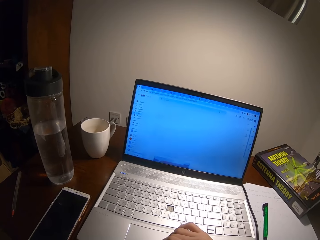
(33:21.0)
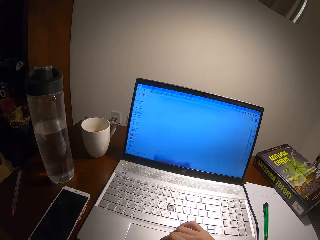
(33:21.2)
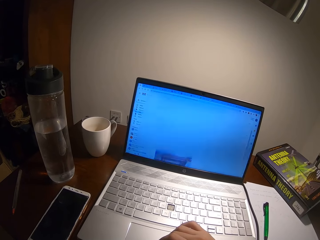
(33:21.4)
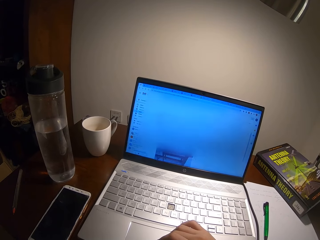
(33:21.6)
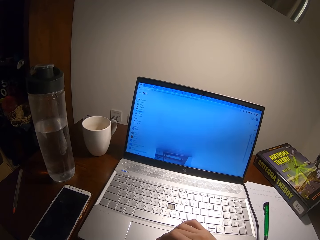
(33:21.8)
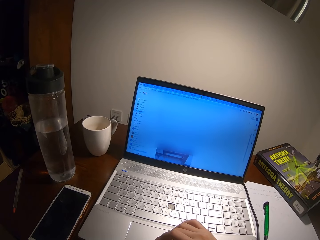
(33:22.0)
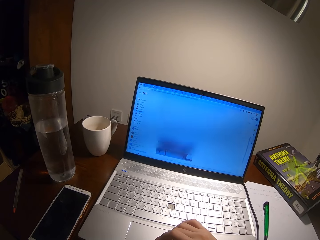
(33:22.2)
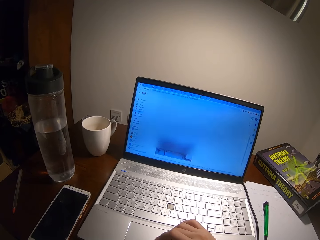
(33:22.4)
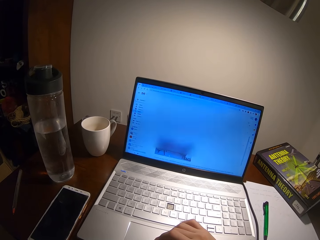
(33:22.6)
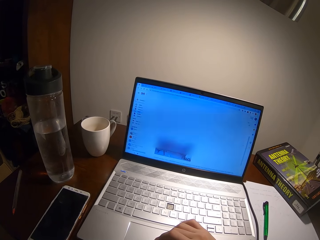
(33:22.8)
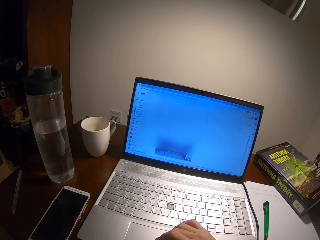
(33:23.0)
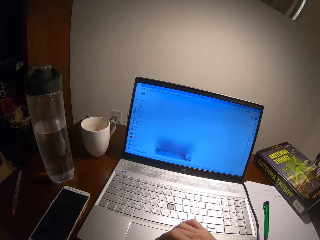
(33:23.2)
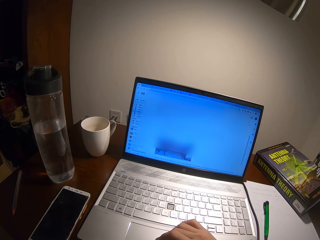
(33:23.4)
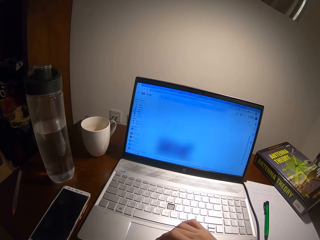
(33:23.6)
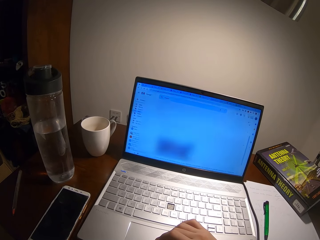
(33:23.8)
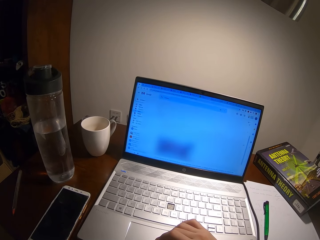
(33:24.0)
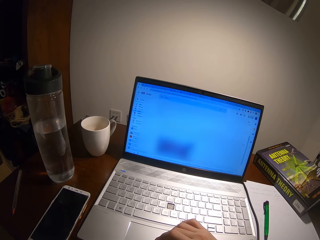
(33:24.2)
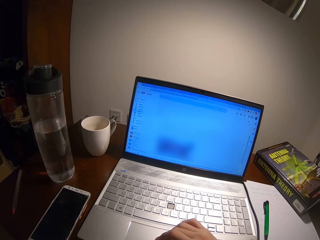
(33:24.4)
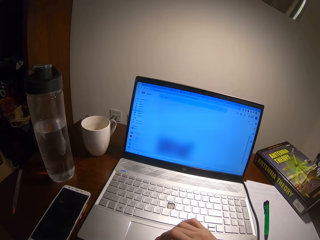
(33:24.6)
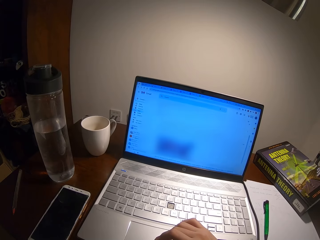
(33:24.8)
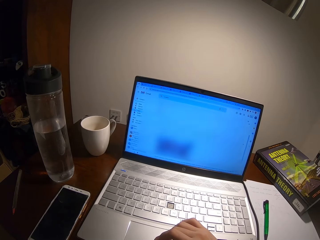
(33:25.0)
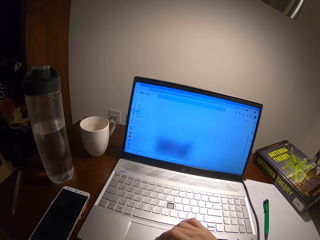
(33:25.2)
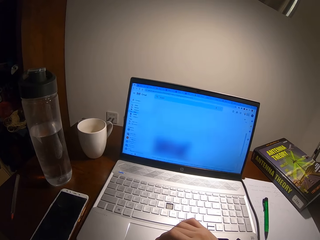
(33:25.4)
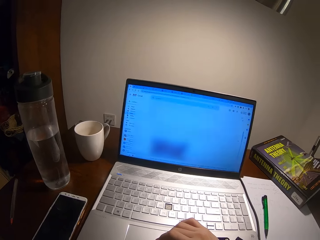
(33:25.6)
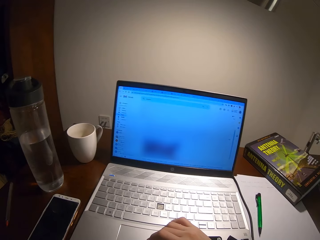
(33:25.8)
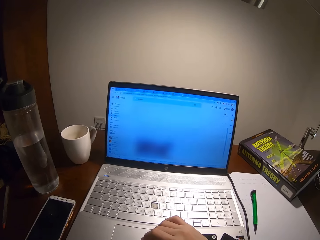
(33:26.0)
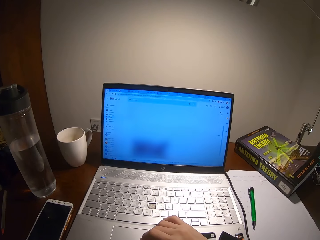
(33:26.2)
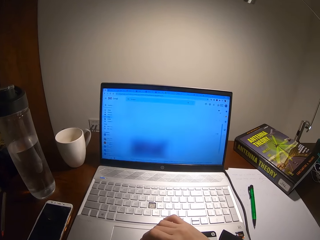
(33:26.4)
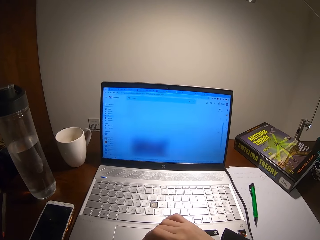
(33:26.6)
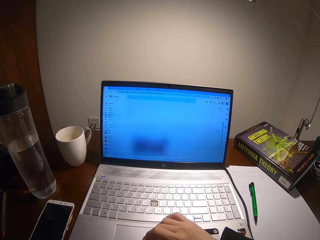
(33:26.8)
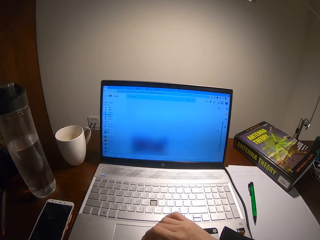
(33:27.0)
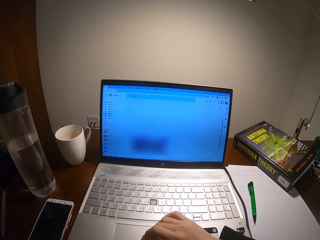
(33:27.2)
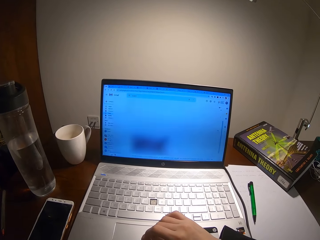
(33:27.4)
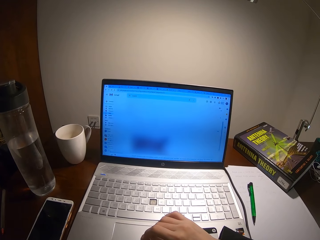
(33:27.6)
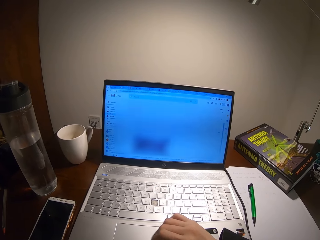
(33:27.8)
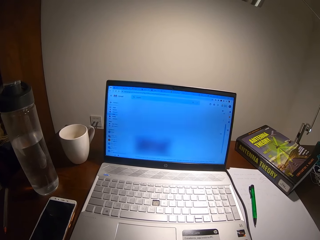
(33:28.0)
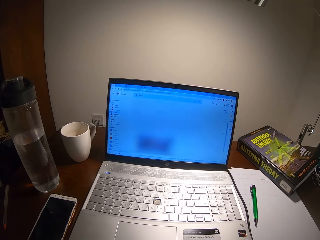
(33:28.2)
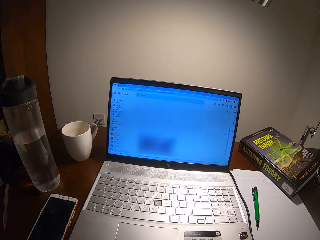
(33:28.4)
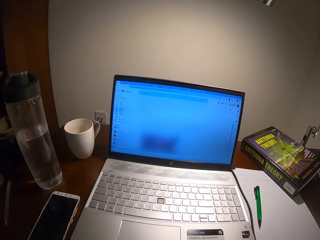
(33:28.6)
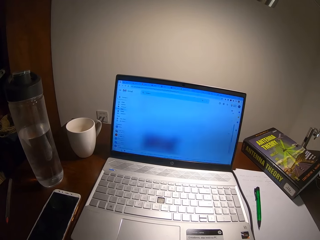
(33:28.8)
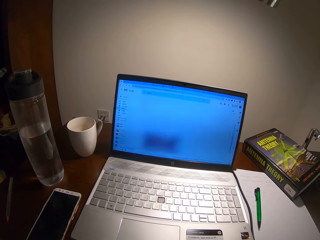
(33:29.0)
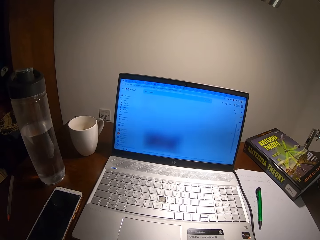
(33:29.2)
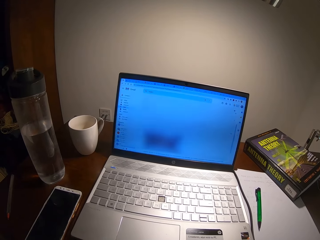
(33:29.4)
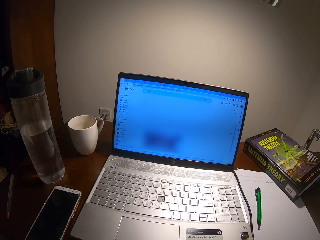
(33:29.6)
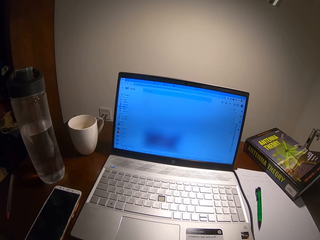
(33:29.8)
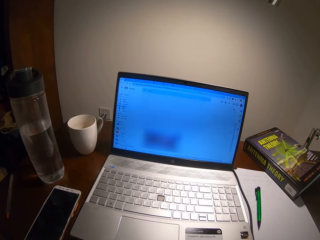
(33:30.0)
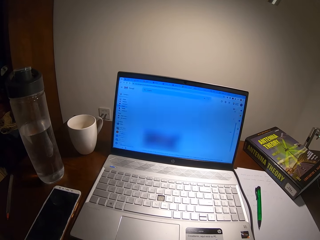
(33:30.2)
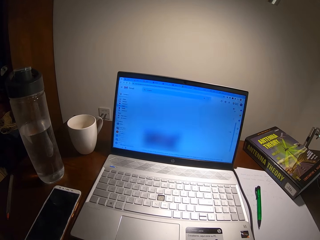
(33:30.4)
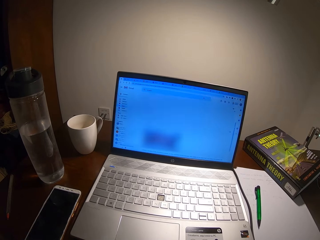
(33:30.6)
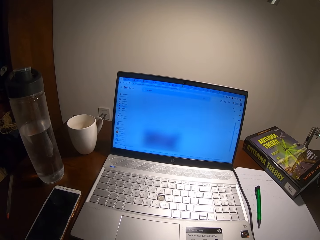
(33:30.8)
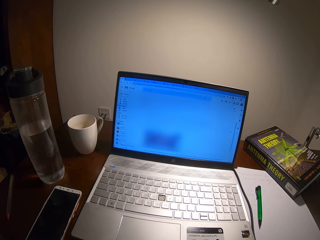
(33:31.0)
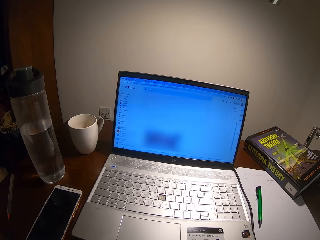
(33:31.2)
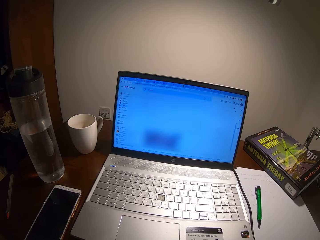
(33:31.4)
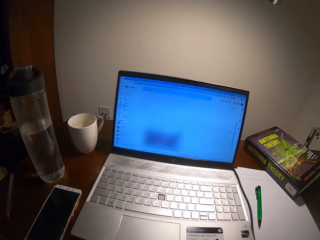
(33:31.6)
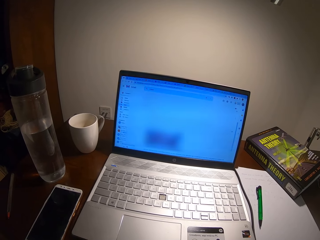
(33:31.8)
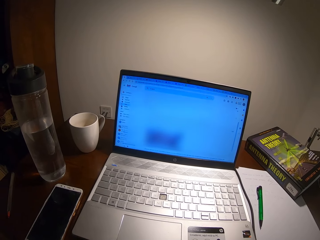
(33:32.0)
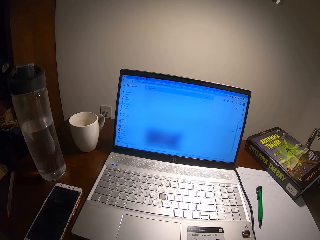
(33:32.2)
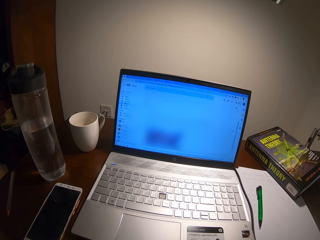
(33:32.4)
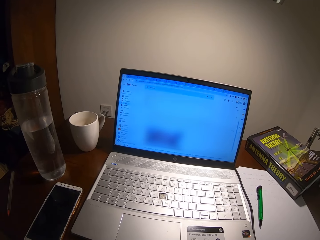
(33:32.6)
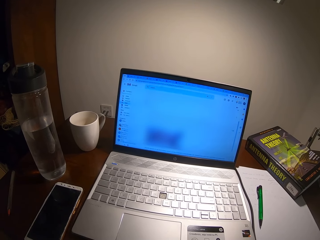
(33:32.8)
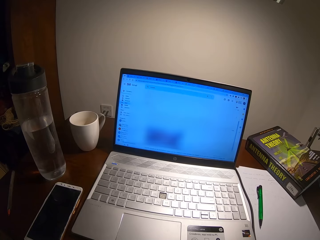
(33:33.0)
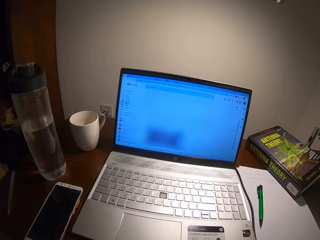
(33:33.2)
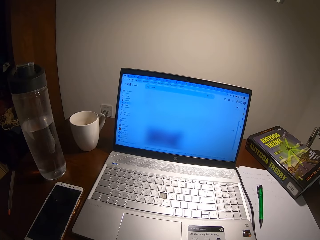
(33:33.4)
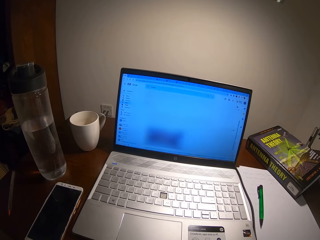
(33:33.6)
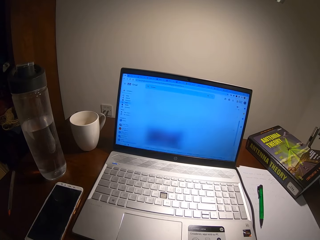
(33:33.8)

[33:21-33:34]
The camera wearer retracts a hand from the laptop. They watch the laptop.

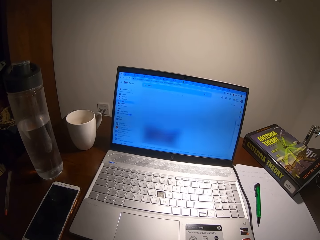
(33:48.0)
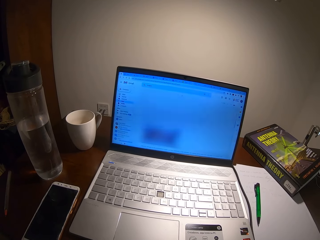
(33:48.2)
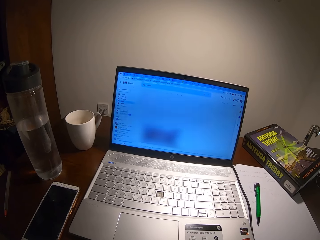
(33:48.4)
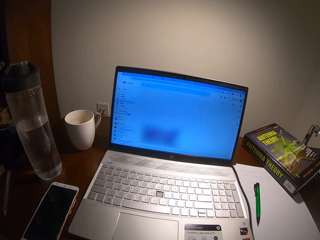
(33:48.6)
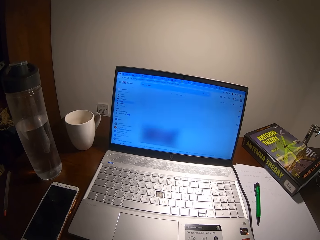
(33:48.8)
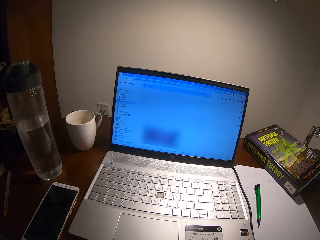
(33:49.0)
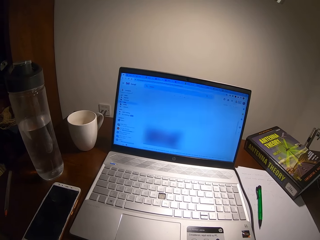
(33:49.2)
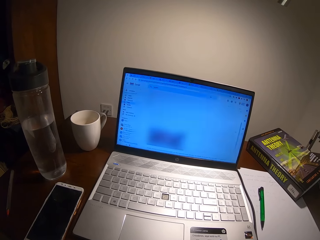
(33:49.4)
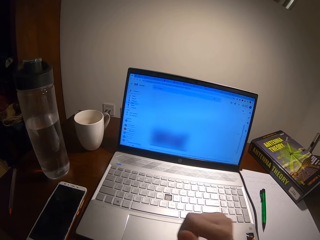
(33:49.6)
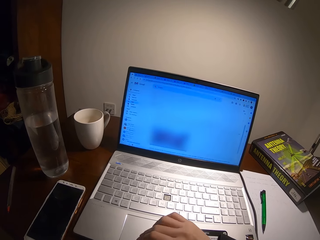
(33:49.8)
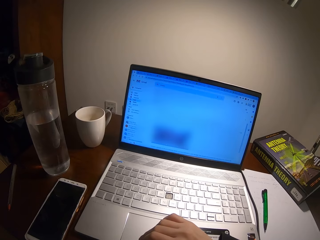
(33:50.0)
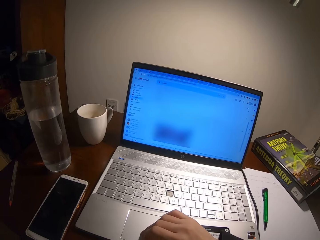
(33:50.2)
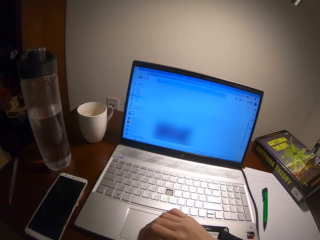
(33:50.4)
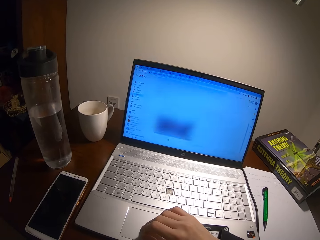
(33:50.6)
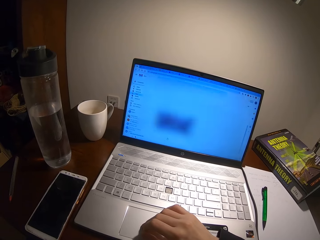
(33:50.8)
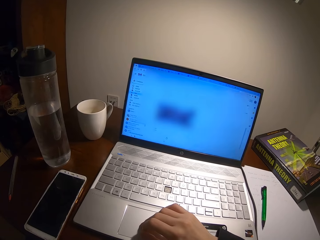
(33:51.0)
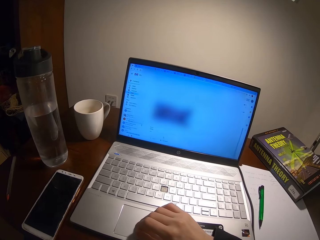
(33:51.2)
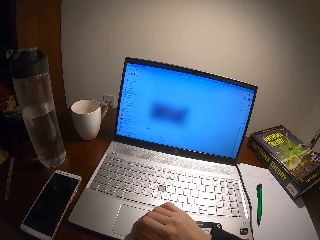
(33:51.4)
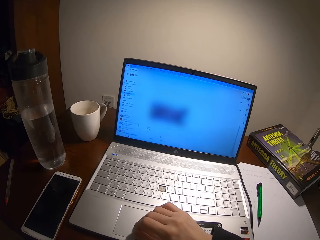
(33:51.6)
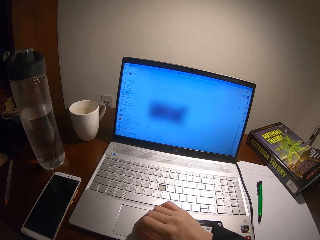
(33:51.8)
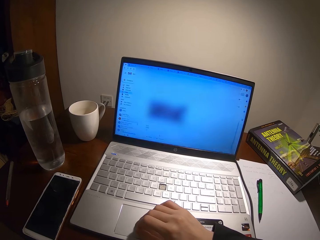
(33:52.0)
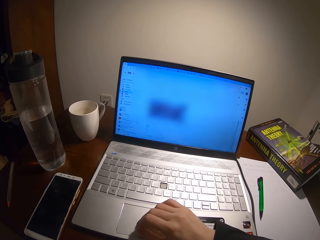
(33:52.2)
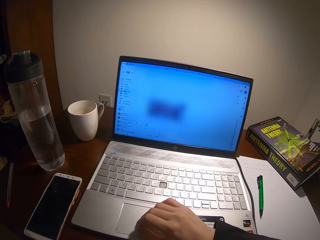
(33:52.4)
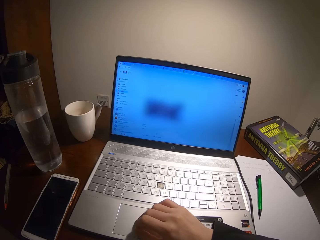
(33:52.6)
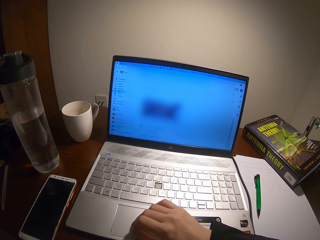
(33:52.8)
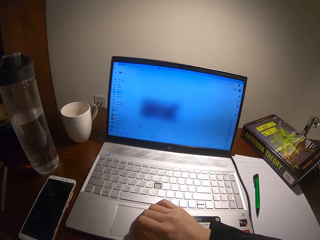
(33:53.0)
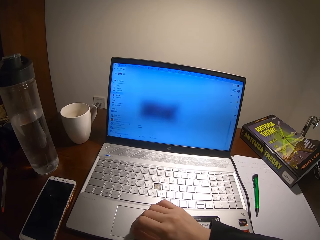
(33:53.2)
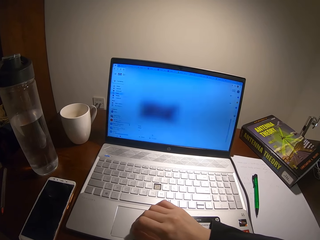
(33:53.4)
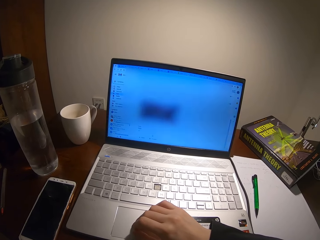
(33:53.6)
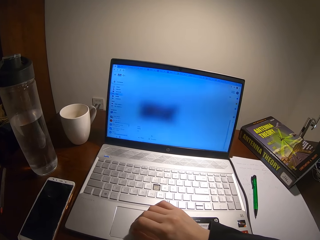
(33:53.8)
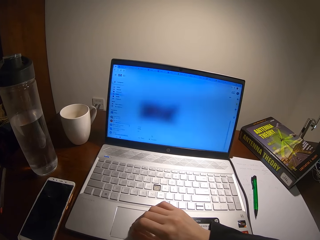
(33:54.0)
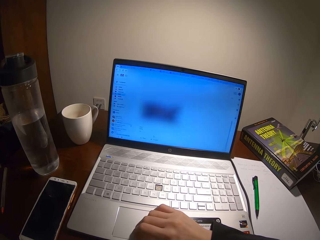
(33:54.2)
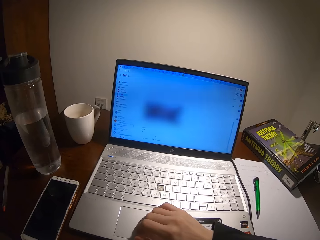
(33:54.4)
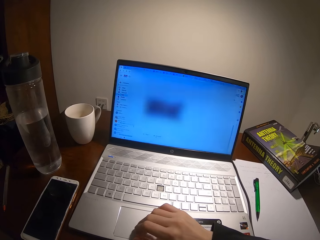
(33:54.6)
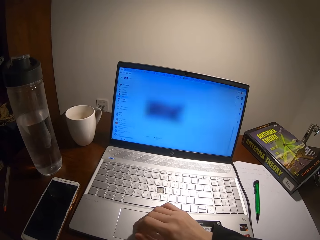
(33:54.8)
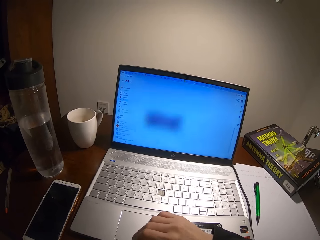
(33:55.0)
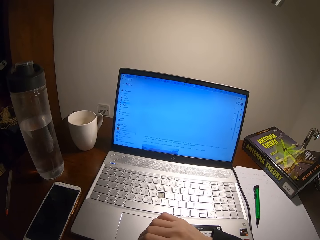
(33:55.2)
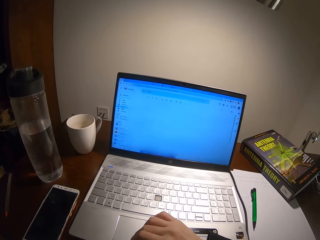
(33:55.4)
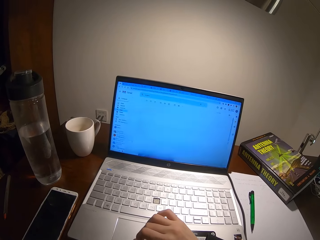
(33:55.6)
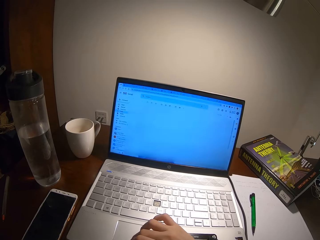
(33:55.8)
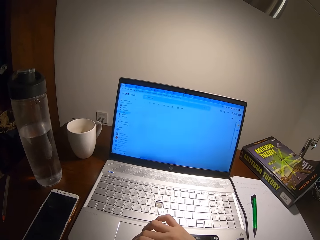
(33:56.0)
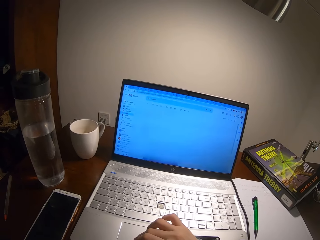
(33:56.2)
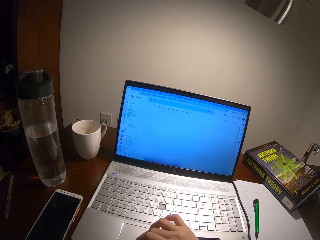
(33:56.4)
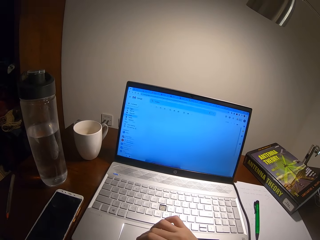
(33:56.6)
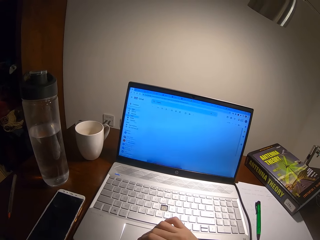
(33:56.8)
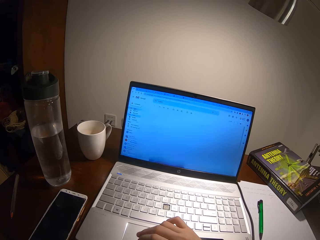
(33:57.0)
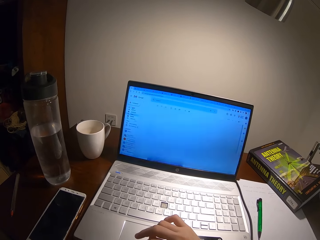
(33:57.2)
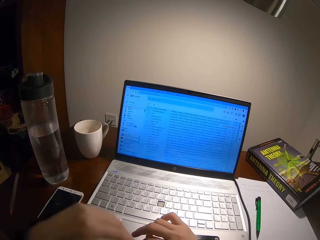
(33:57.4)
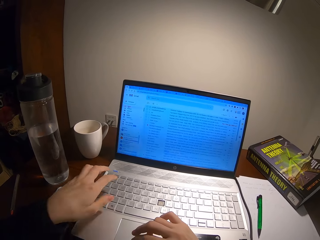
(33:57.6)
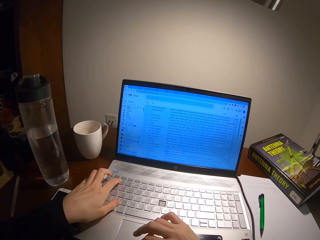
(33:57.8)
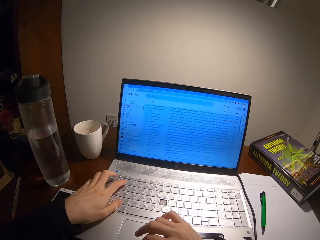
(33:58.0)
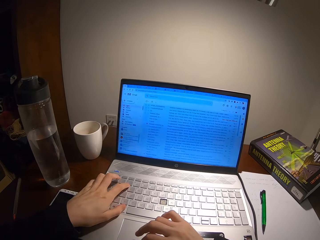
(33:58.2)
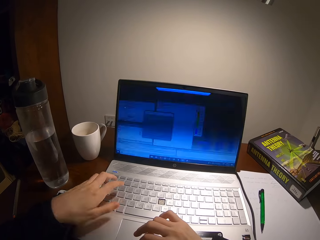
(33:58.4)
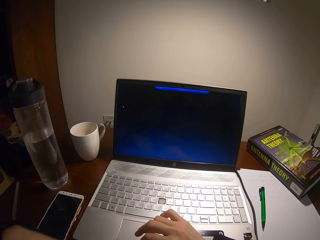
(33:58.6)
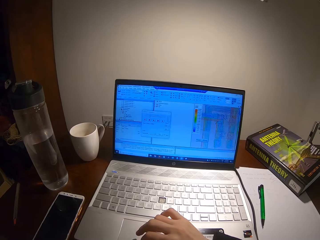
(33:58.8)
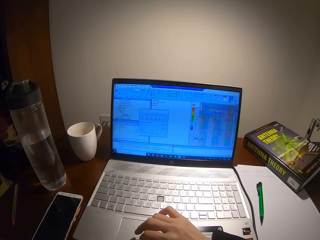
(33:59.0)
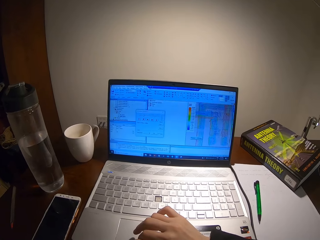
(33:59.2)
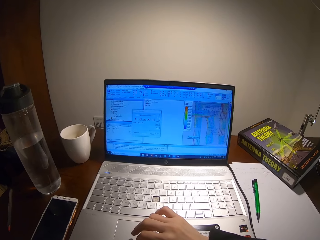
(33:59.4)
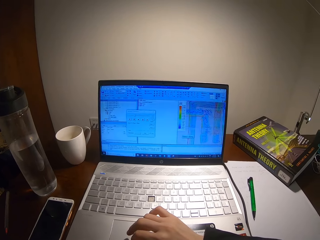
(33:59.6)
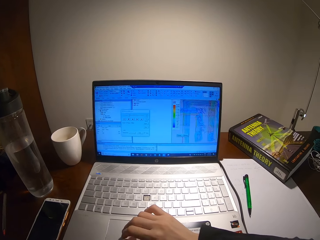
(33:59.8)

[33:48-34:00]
The camera wearer browses on a laptop. They place a hand on the laptop. They retract the hand from the laptop.
